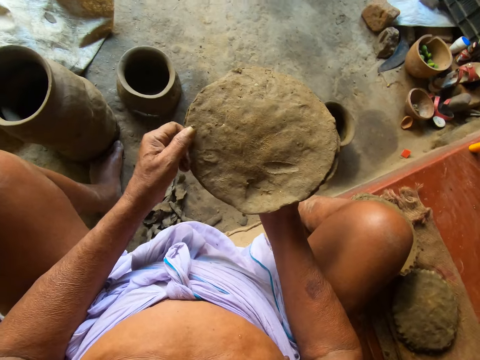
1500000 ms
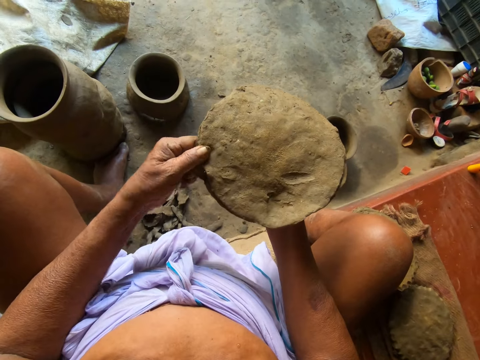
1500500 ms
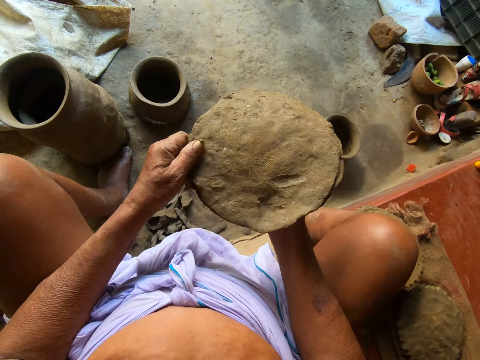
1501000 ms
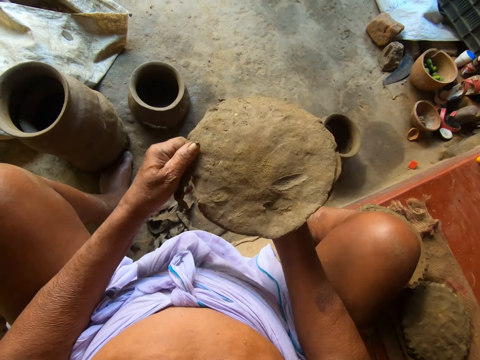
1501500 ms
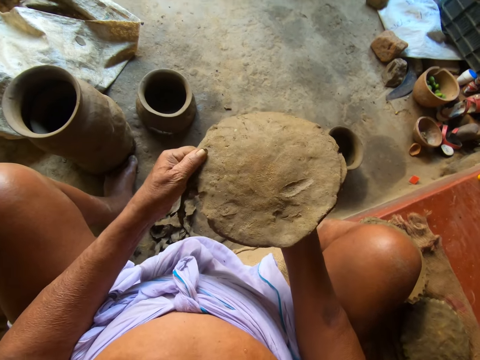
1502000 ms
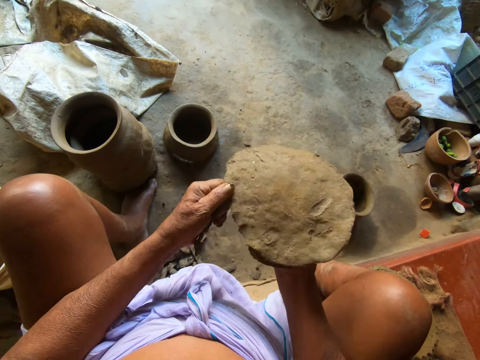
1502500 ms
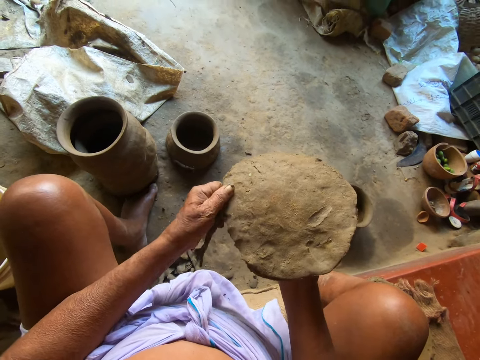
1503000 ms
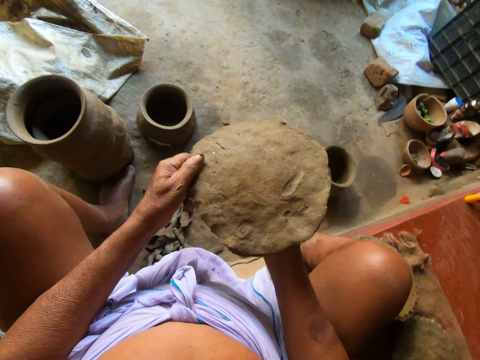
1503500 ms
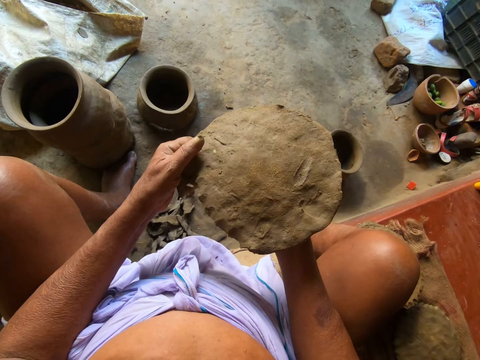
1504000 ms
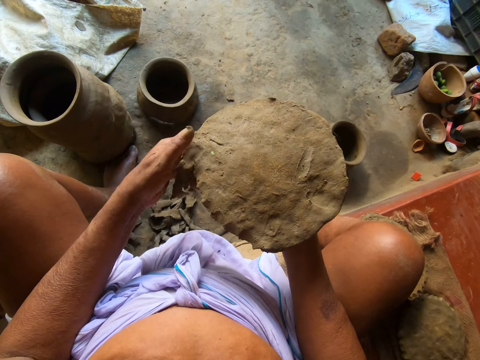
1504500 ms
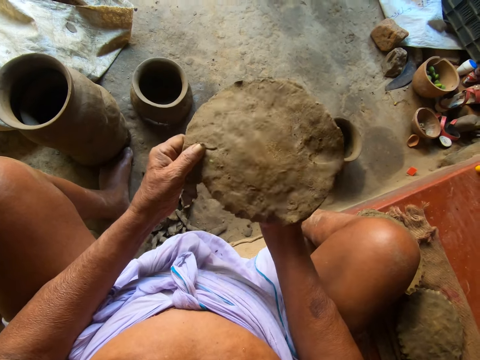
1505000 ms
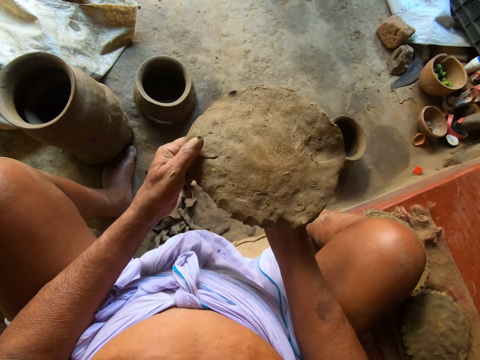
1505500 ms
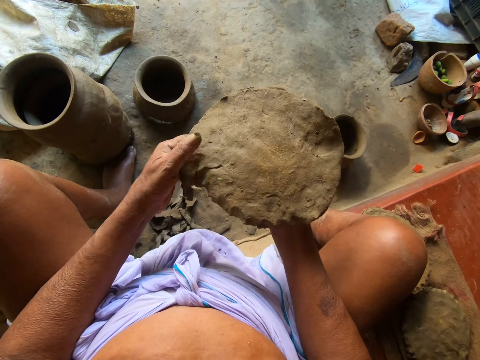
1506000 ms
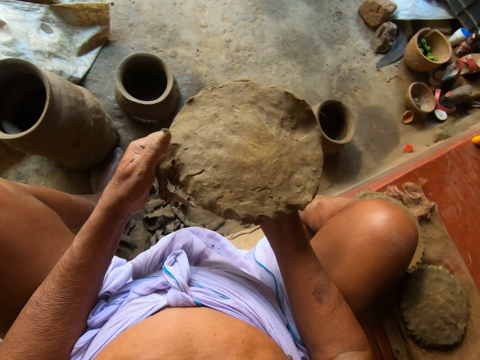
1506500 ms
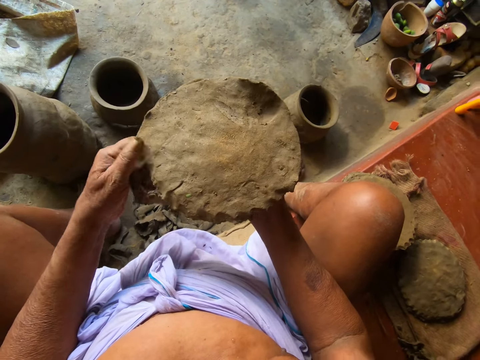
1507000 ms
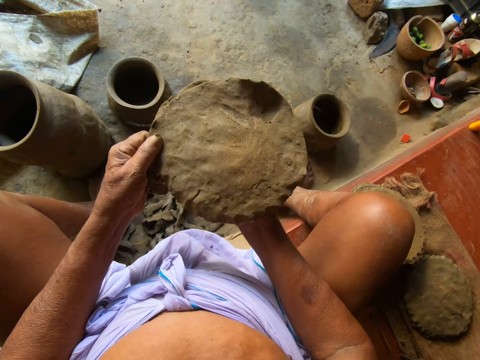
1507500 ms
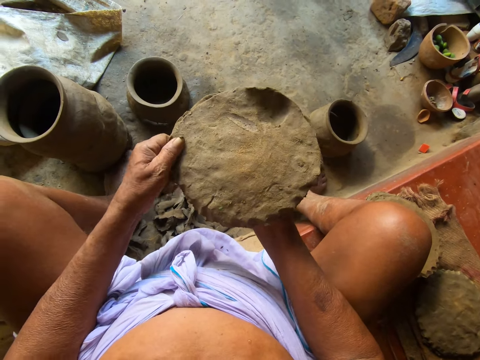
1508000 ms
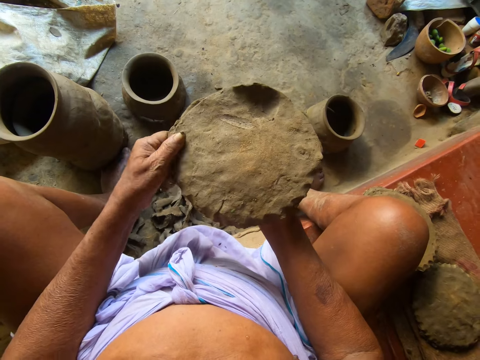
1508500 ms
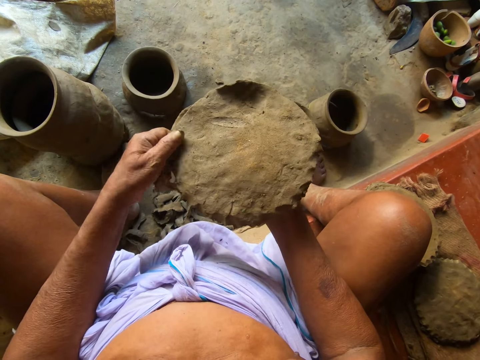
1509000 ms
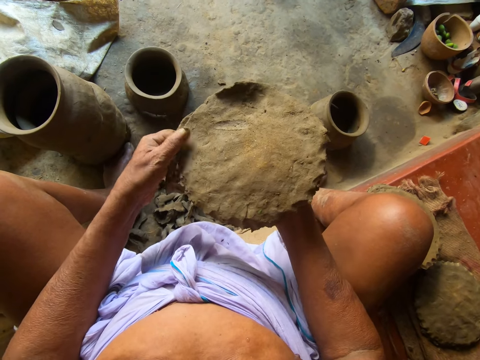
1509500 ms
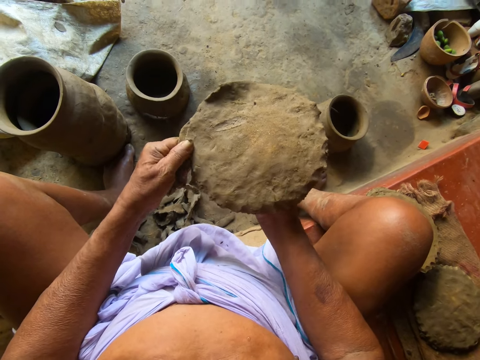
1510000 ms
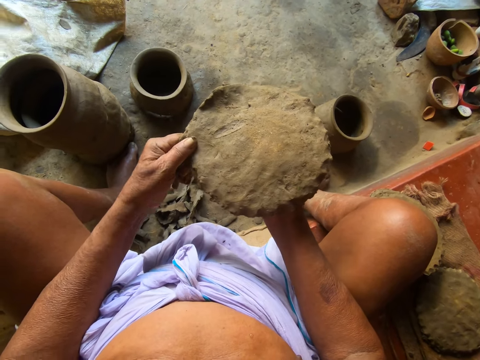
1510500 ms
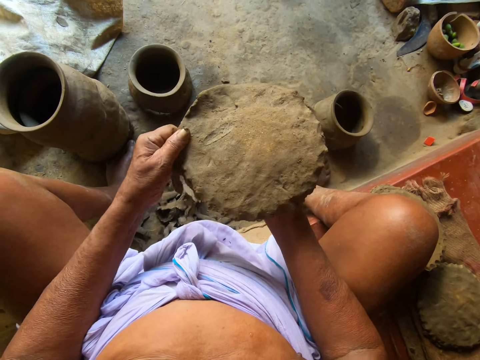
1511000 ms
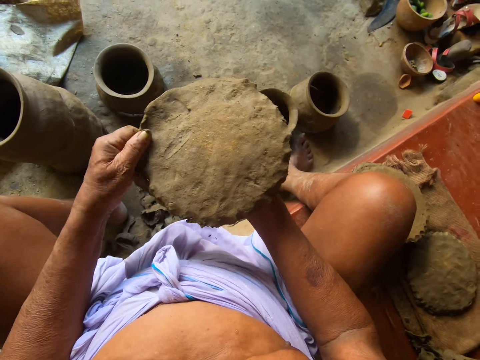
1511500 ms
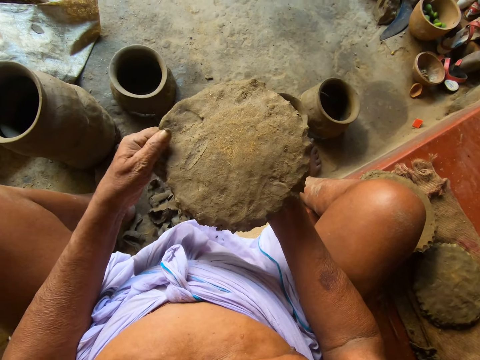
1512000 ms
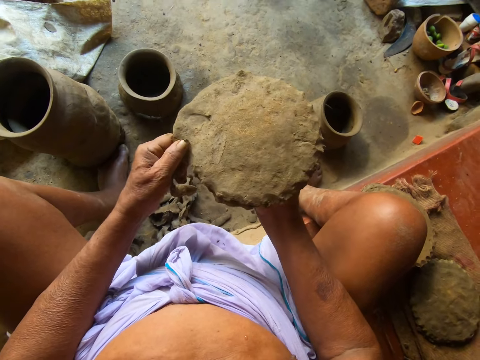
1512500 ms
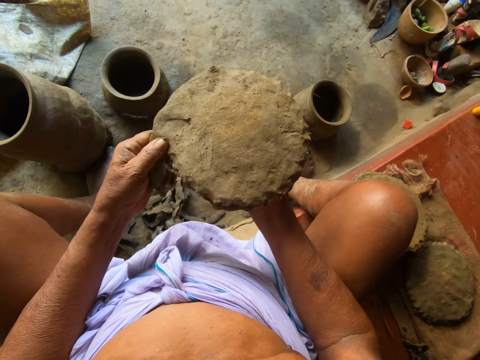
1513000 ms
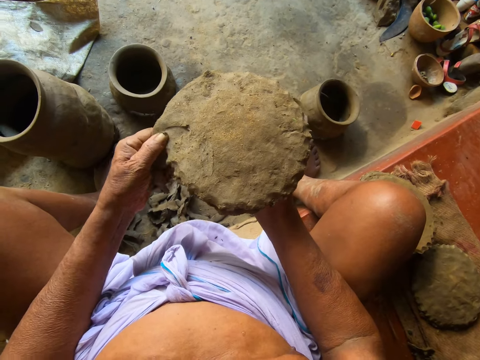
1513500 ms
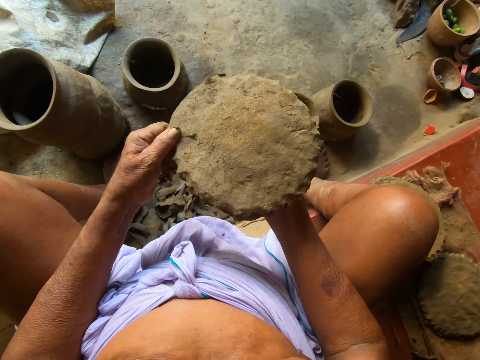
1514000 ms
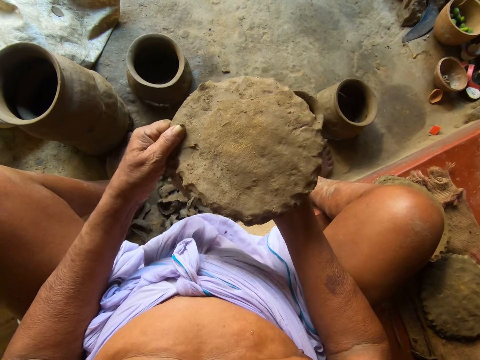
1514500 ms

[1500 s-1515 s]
The camera wearer dresses the clay pot foot in his right hand with his left hand. He cuts clay.

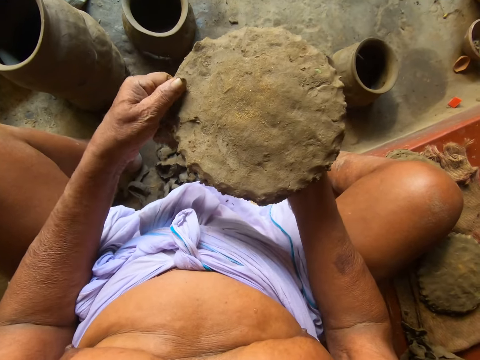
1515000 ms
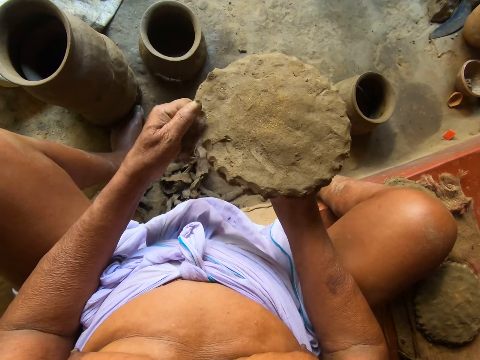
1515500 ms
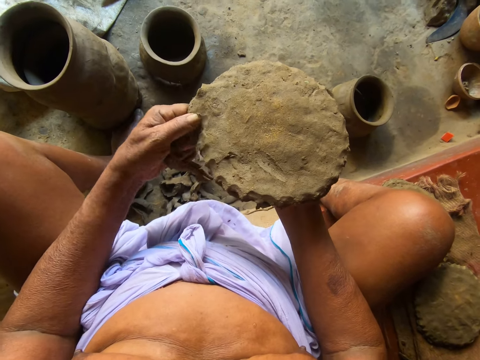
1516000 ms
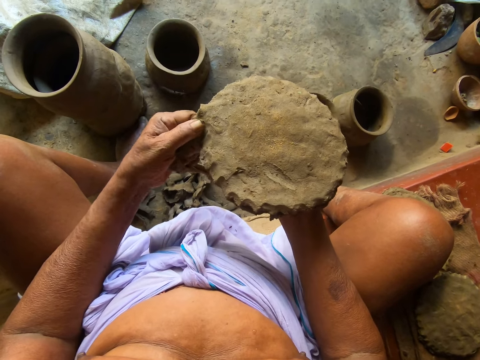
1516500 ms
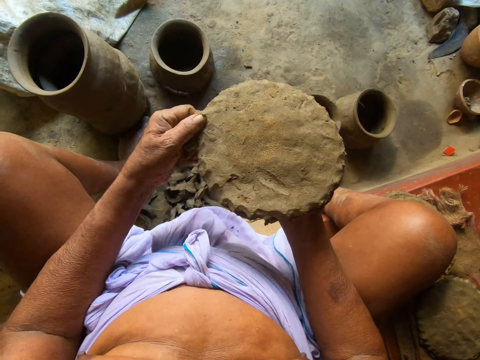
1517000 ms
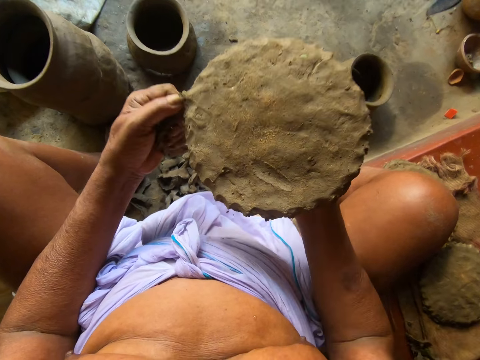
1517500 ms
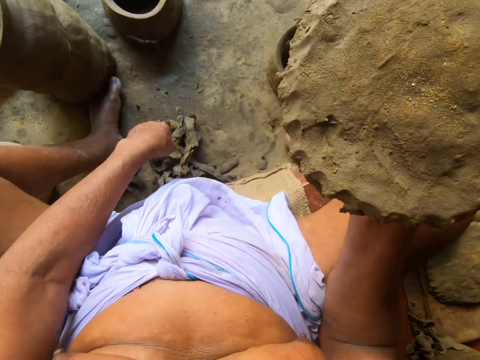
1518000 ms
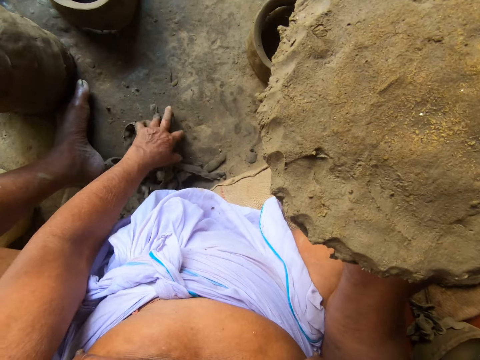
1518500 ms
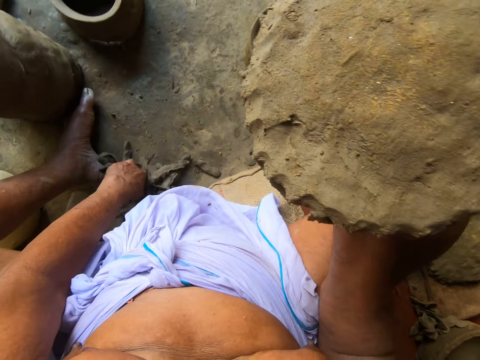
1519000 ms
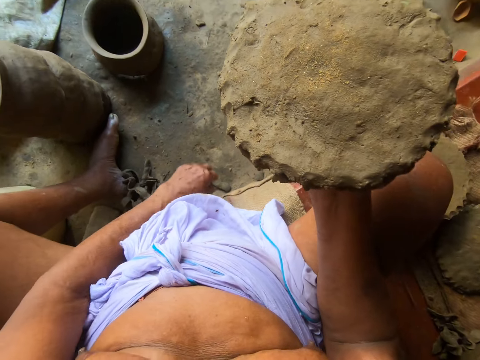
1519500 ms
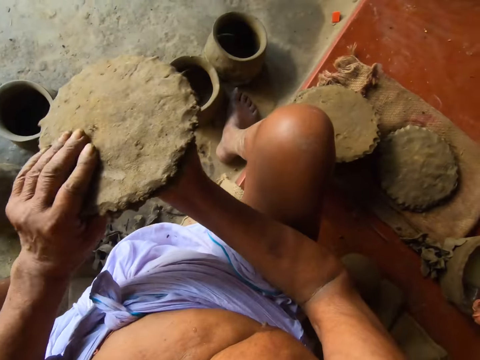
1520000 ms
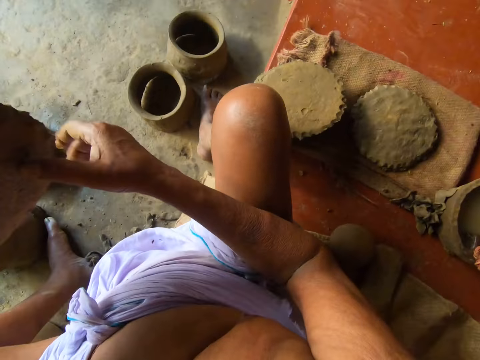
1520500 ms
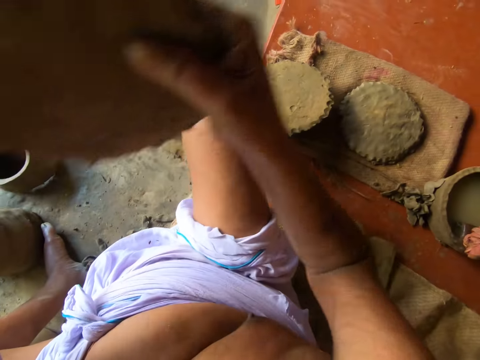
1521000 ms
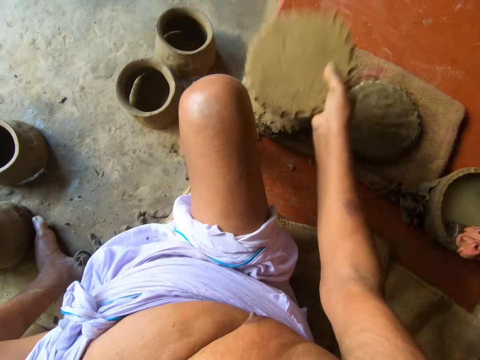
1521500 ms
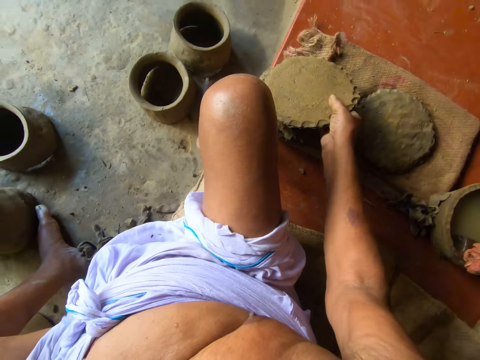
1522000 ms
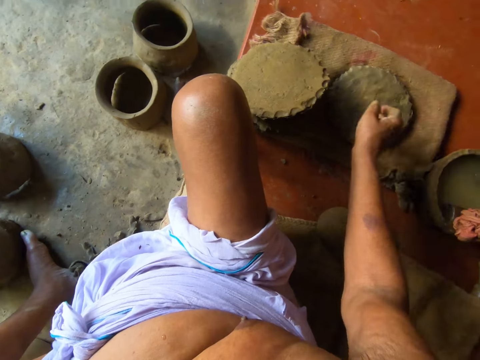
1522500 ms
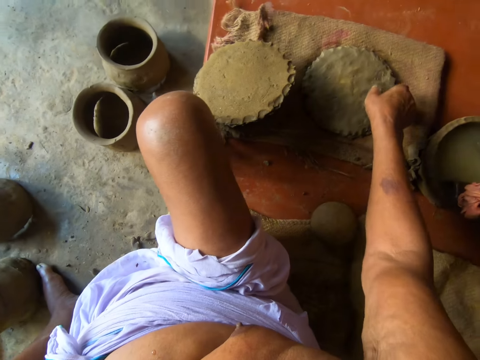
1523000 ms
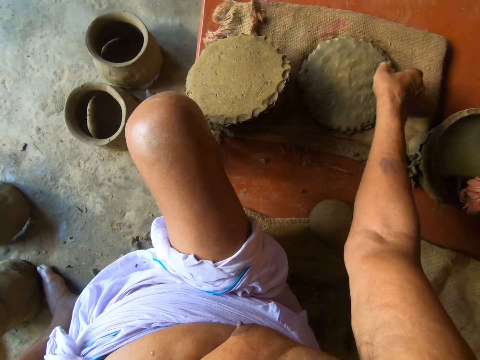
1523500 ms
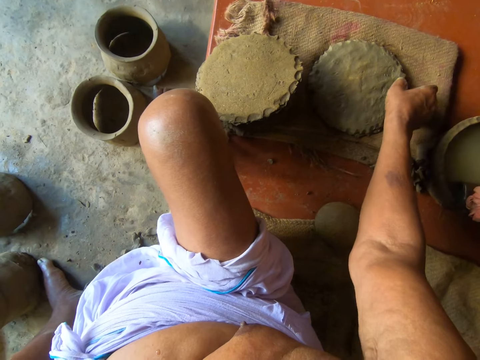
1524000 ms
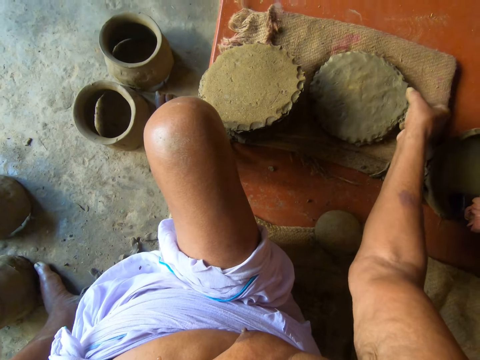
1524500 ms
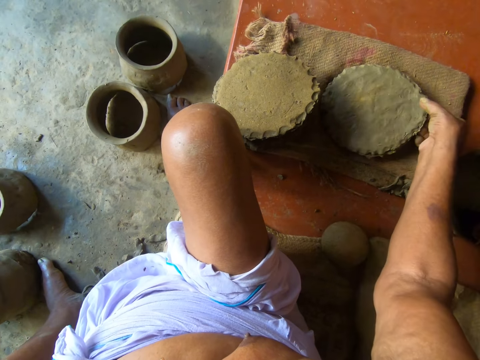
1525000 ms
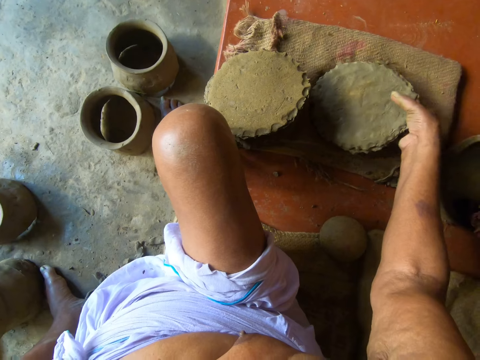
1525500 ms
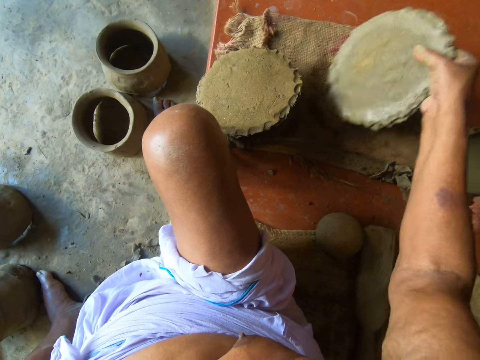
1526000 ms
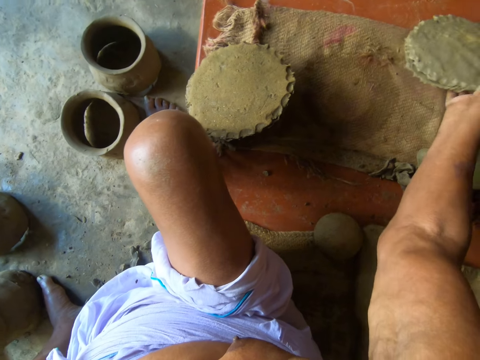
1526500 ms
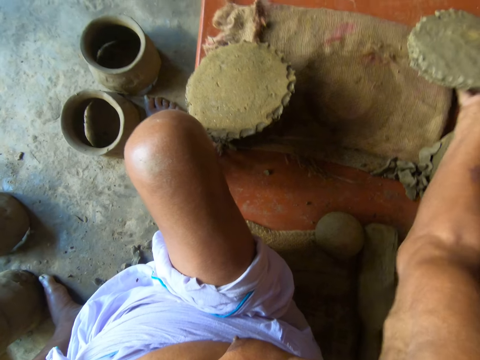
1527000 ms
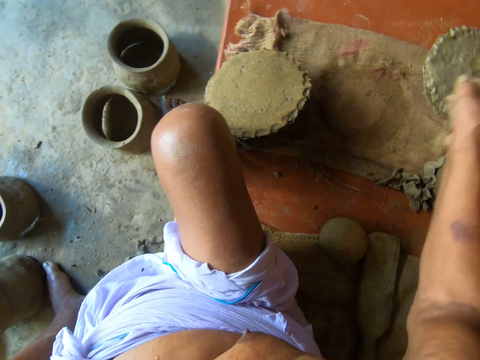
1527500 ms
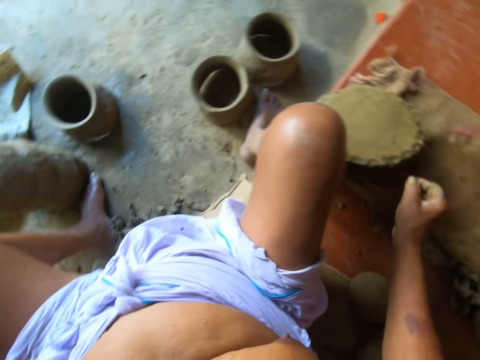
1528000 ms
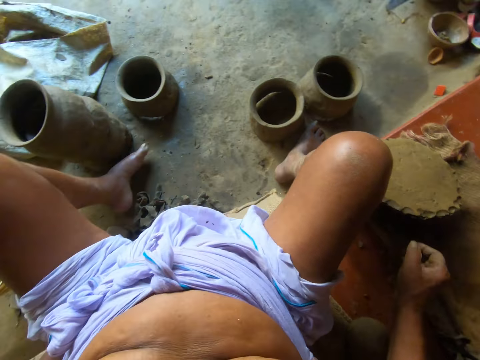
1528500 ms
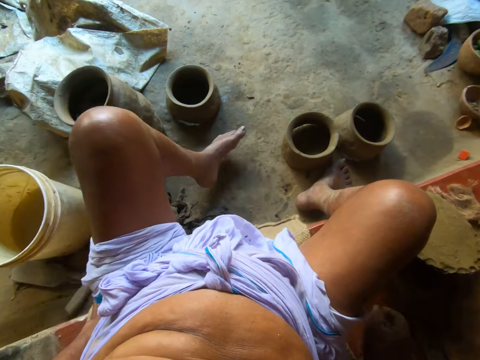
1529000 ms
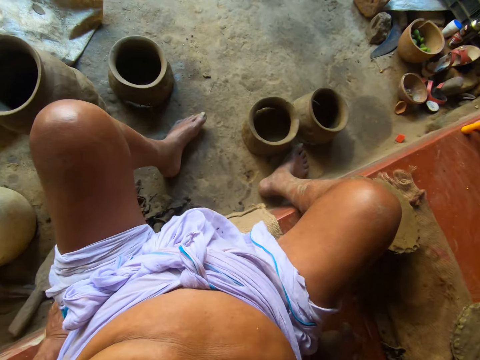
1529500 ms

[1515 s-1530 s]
The camera wearer chops off a part of the clay pot foot in his right hand with his left hand. He throws clay. He shifts some clay pieces on the floor with his left hand. He puts the clay on his left hand. He touches the clay pot foot in his right hand with his left hand. He puts the clay on his right hand. He drops the clay pot foot in his right hand on the mat. He picks the clay pot foot on the mat with his right hand and drops the clay pot foot in his right hand on the floor. He puts his leg forward.
